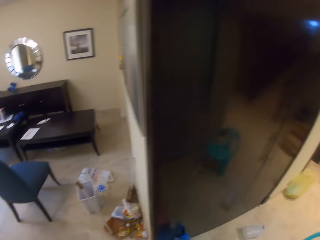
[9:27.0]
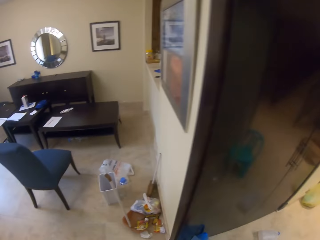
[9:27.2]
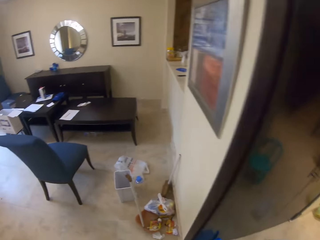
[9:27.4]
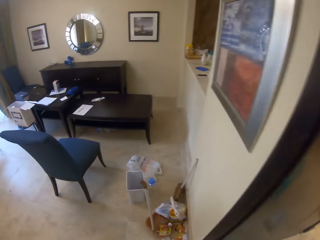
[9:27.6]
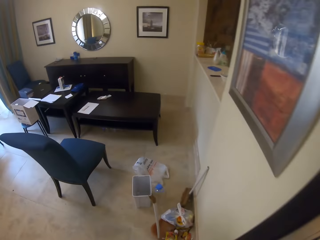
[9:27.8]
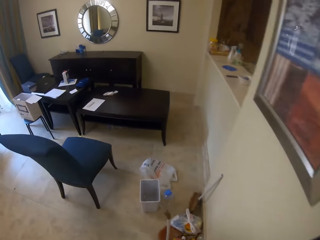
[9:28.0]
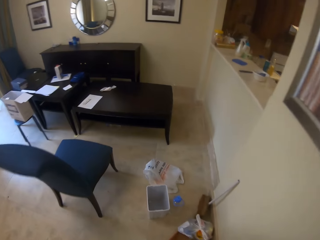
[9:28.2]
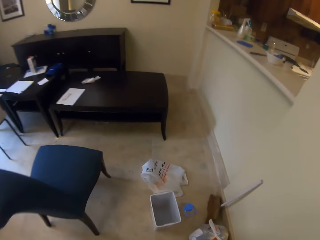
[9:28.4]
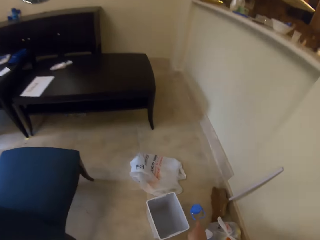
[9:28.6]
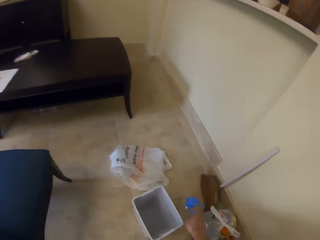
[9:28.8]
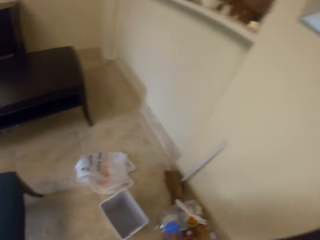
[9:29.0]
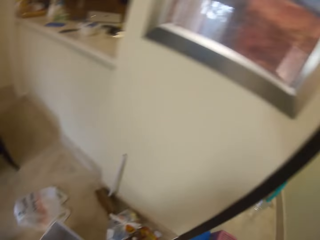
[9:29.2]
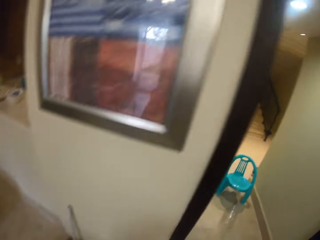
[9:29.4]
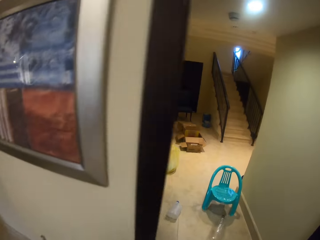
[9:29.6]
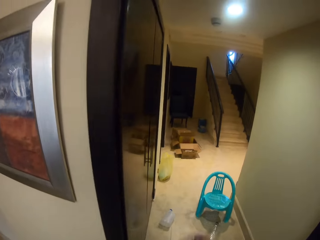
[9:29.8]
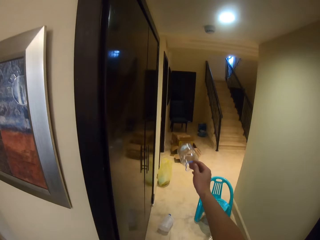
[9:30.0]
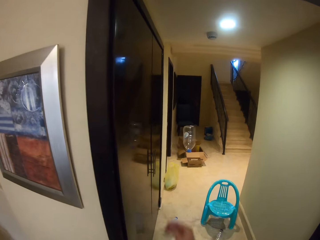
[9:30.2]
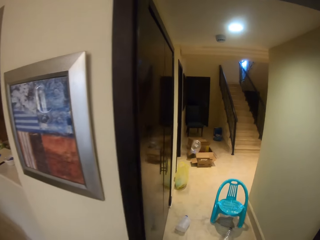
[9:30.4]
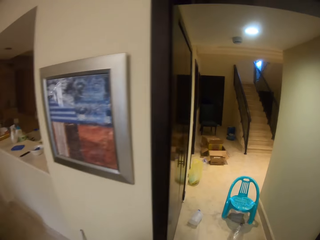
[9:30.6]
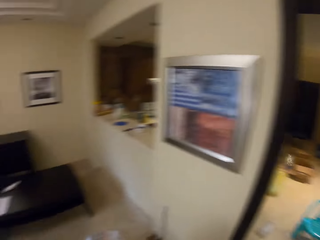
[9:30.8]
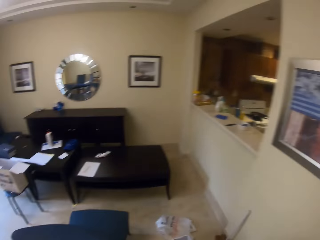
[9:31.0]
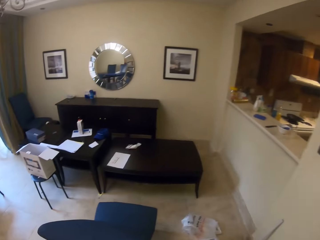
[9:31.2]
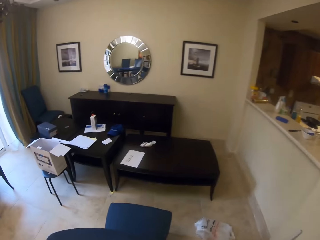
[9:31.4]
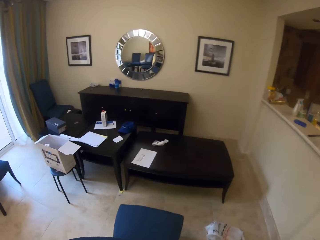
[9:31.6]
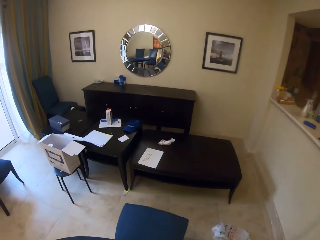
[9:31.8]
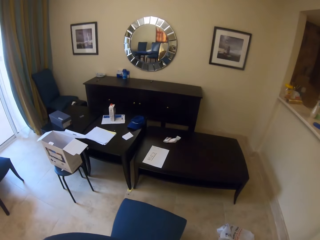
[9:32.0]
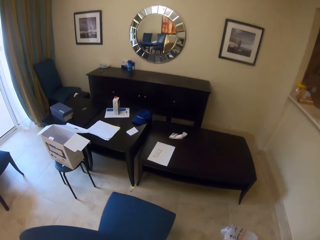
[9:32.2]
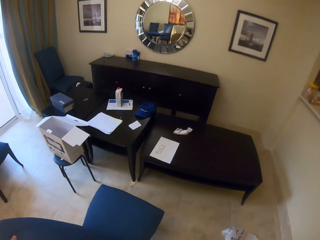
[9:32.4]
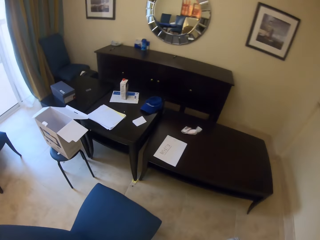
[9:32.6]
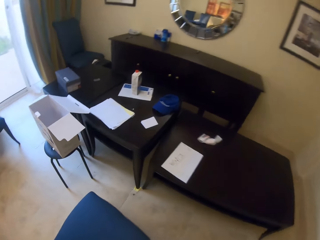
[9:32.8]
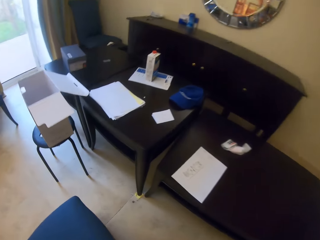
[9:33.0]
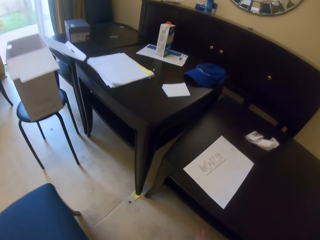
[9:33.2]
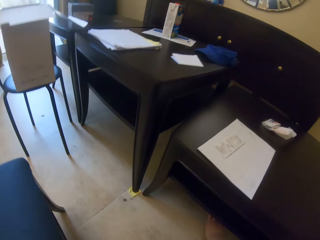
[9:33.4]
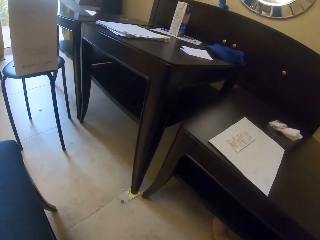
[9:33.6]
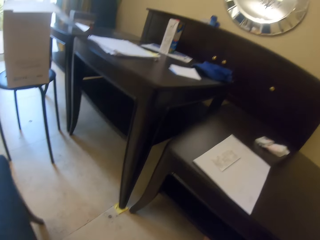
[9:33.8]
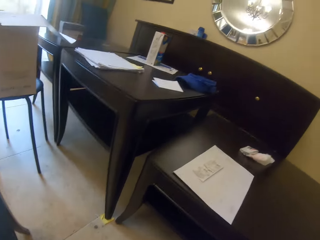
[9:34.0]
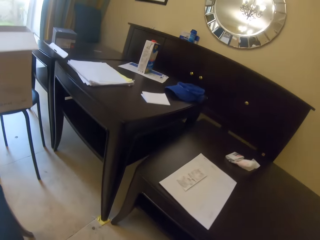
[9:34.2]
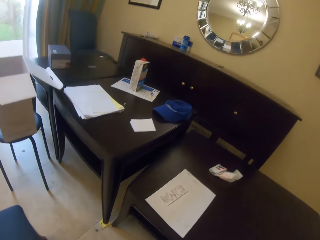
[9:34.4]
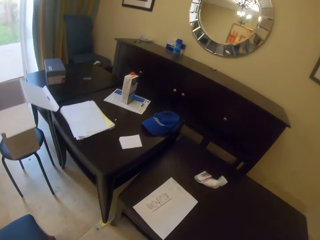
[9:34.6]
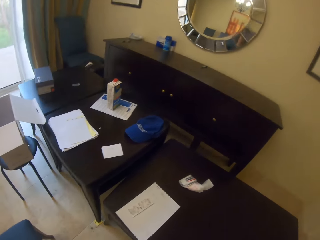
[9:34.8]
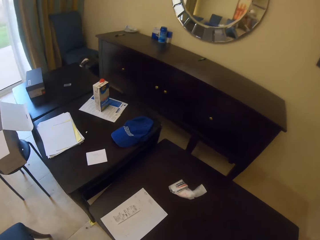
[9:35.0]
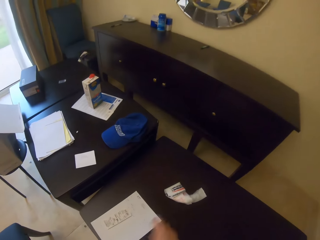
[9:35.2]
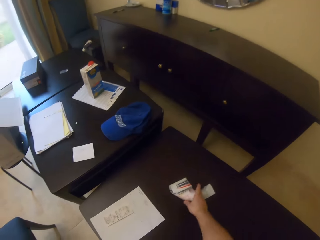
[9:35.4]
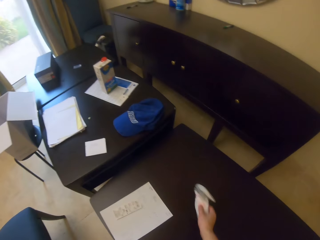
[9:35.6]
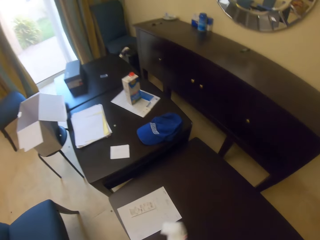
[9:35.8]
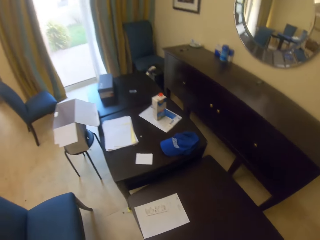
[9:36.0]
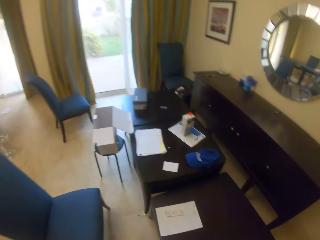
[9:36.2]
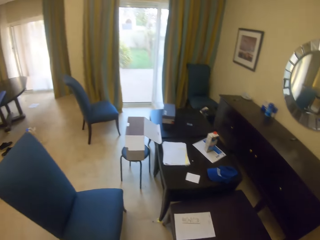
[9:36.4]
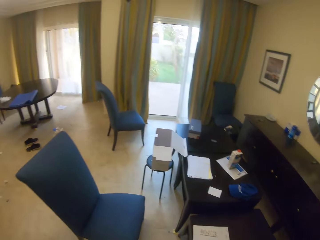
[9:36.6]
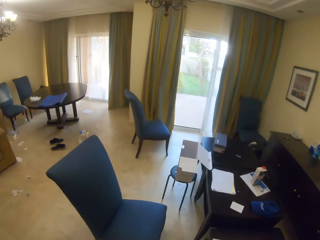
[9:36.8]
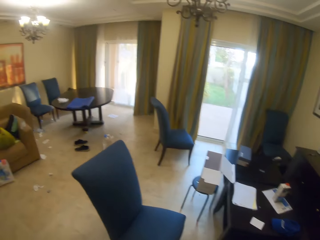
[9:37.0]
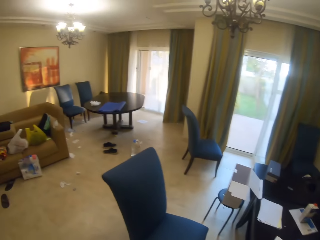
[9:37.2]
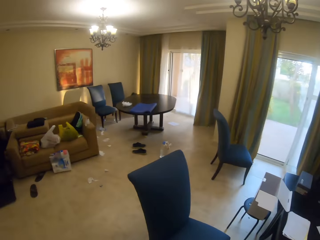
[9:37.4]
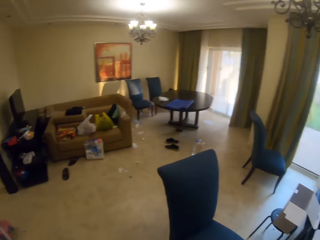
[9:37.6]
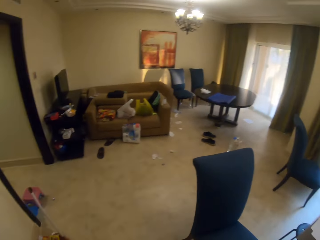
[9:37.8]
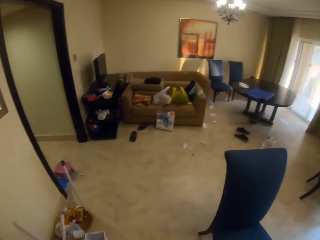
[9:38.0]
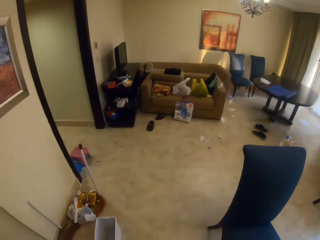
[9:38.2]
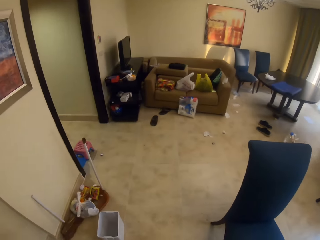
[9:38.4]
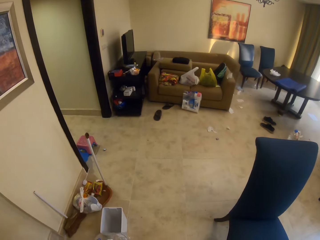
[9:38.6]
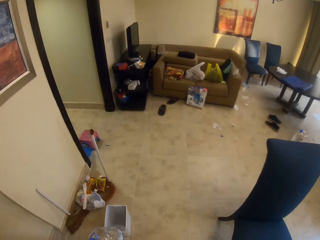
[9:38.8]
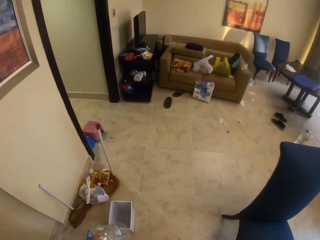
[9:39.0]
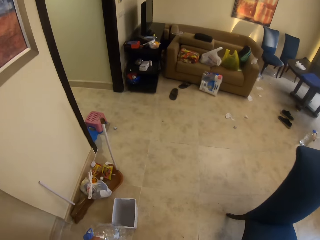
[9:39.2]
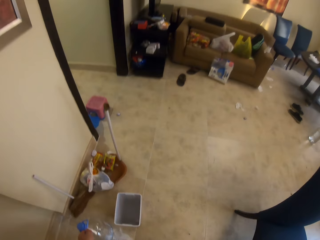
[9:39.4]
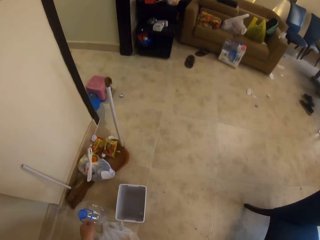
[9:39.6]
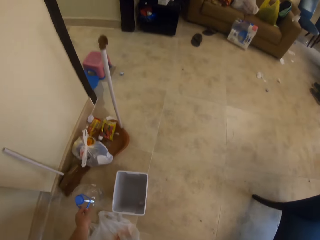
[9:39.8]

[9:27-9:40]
The camera wearer turns left. They pick up a bottle. They turn right. They throw the bottle away. They turn left. They pull the chair. They walk in the room. They pick up a piece of paper on the table. They turn left. They walk in the room.

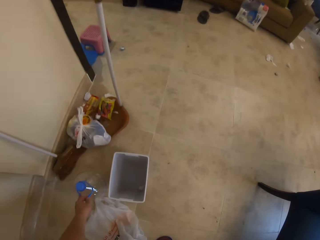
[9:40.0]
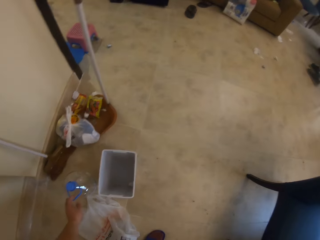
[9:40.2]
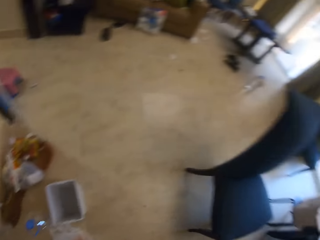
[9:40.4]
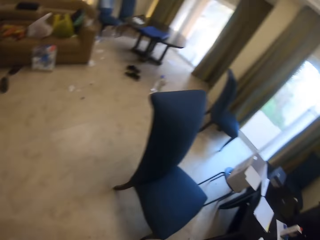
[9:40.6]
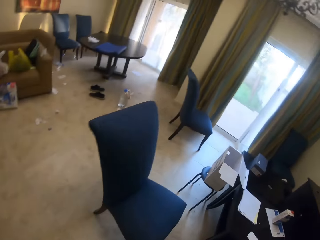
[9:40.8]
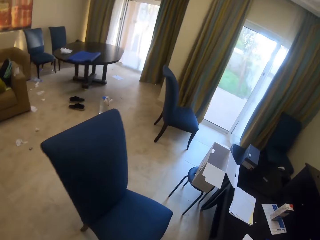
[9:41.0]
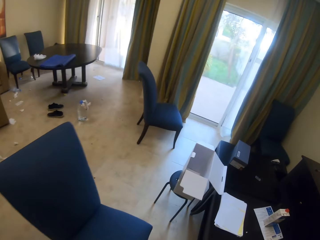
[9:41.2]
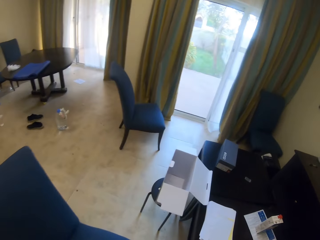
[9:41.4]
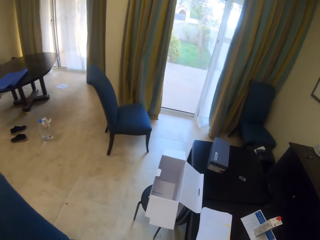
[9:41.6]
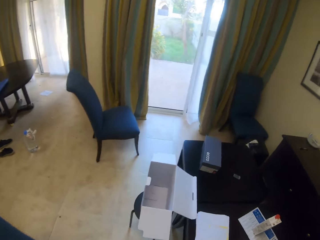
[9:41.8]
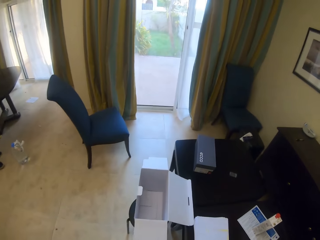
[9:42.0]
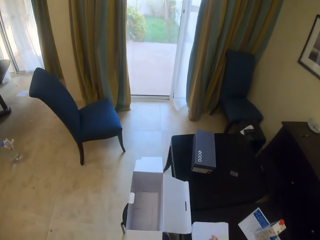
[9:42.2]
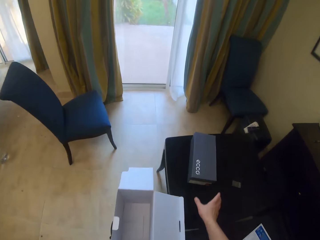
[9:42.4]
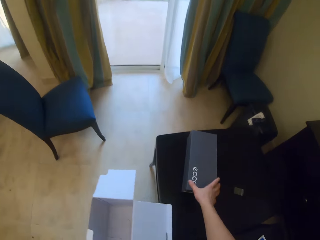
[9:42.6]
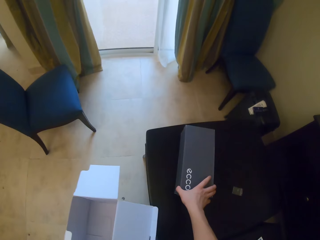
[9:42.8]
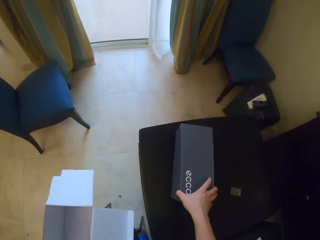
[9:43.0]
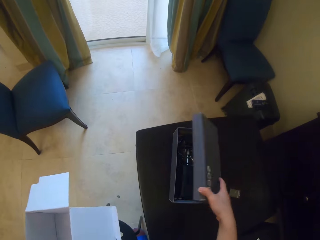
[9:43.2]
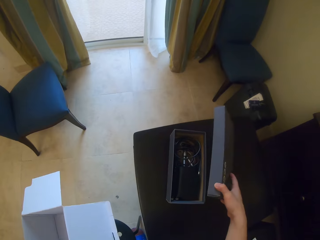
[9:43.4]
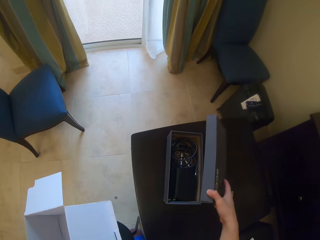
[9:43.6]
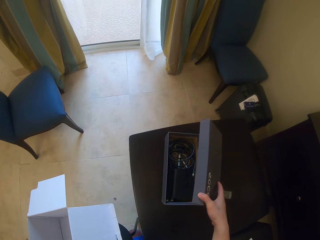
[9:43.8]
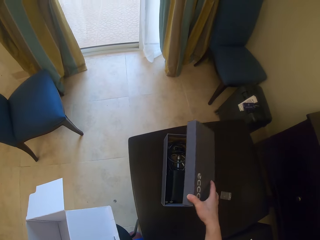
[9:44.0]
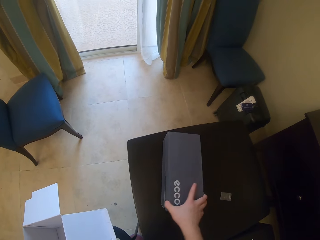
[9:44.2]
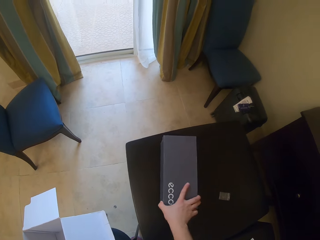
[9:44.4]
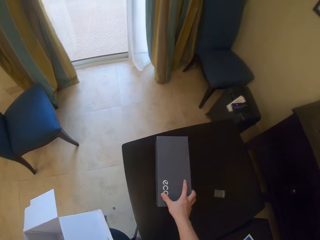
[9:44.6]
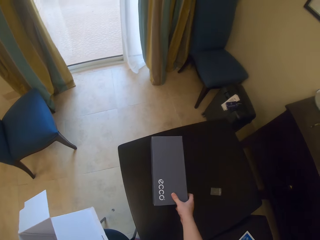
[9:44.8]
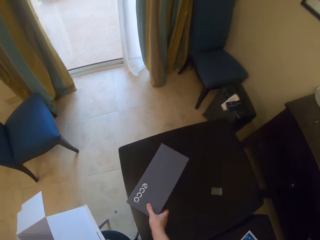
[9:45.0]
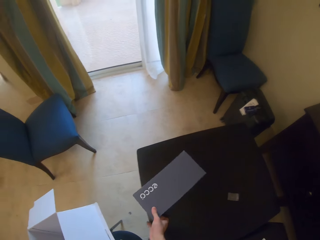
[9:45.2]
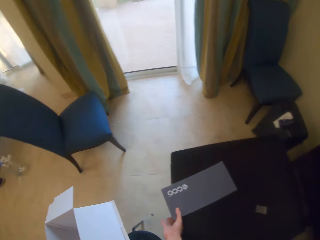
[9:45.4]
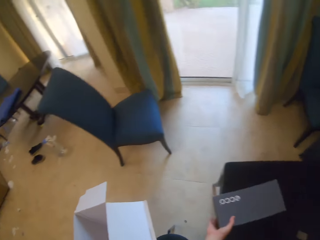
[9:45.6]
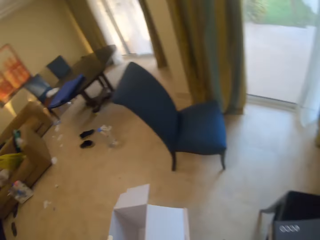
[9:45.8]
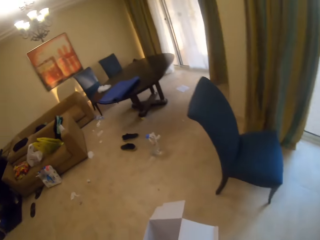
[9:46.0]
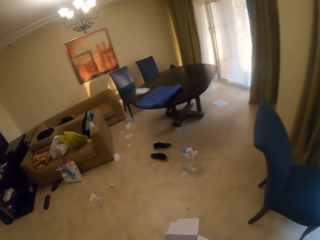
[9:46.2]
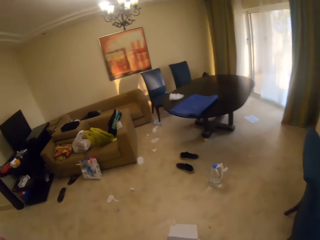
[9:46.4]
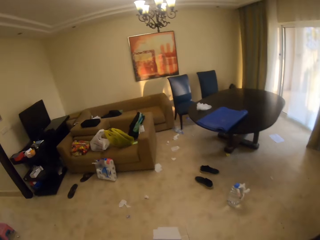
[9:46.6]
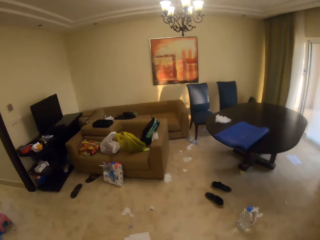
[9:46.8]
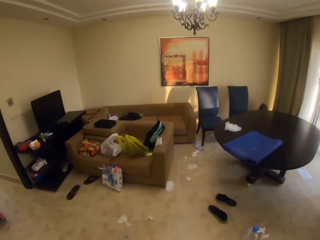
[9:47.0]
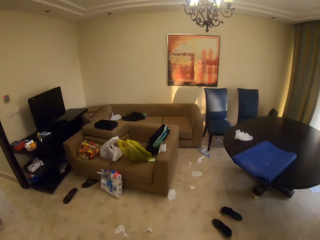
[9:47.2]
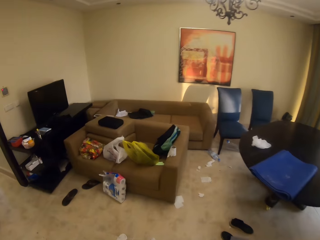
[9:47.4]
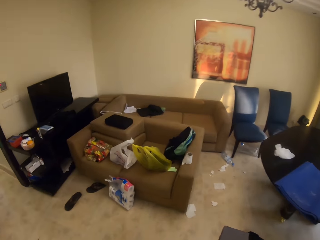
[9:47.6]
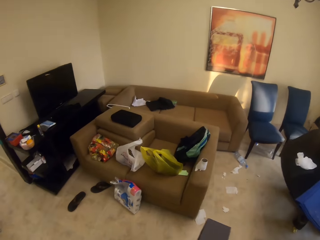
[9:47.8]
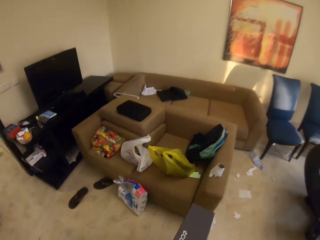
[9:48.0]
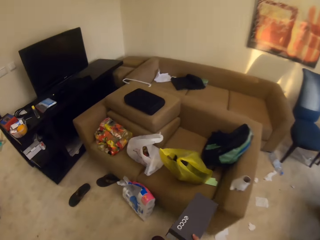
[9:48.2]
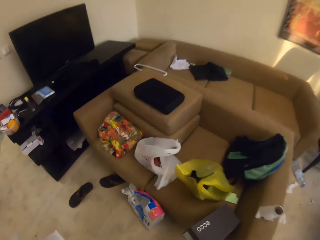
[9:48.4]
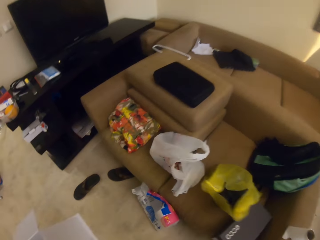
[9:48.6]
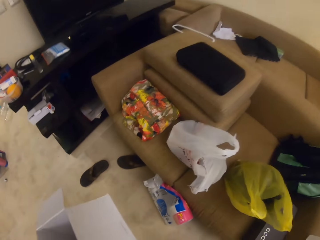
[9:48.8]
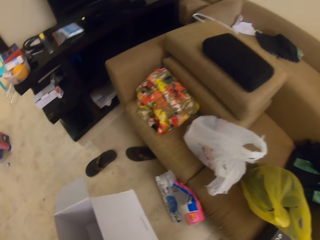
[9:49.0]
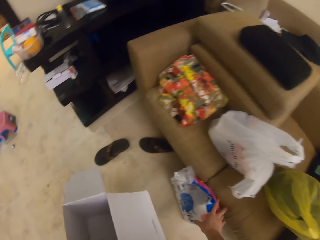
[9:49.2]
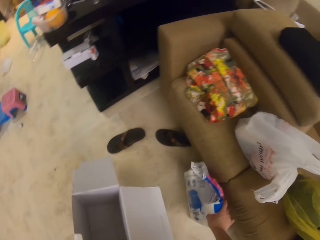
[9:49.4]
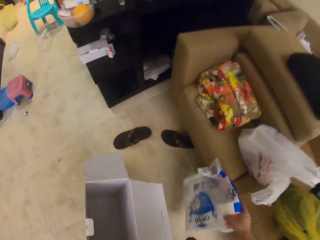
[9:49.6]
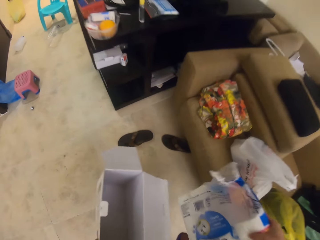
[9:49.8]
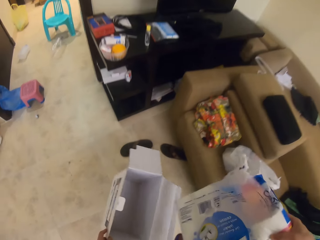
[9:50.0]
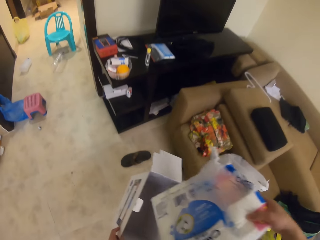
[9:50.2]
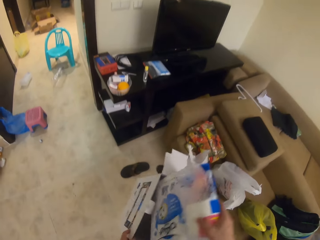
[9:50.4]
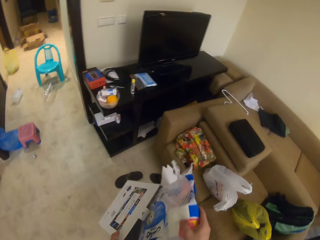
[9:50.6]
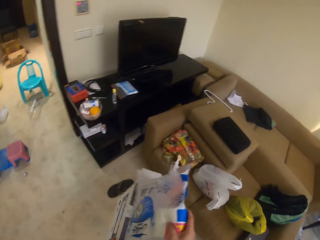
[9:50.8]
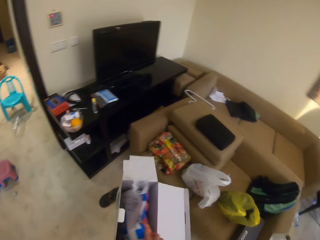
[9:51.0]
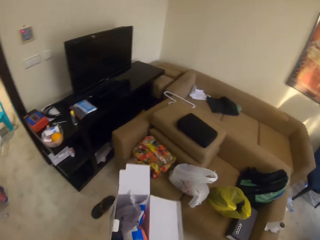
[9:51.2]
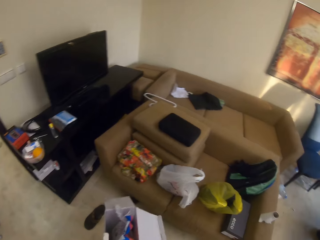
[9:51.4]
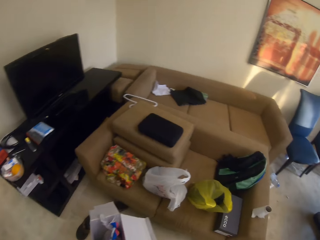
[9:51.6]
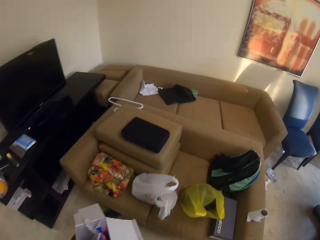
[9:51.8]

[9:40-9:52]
The camera wearer walks in the room. They put a bottle of water on the floor. They open a box. They cover the box. They touch the box on top of the table. They pick up the box. They drag the box on the table. They turn back. They walk forward in the room. They pick up a pack of tissue. They pick up polythene paper on the floor. They take the box to a polythene on the chair. They put the pack of tissue in the box.
